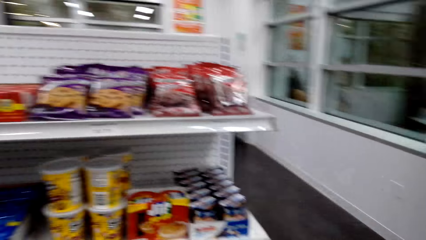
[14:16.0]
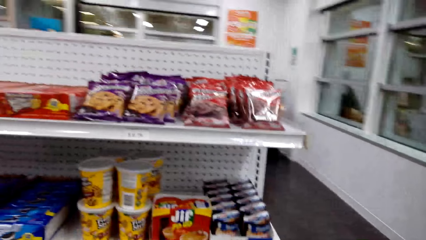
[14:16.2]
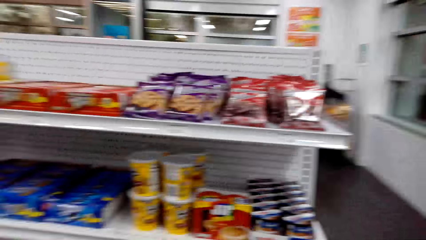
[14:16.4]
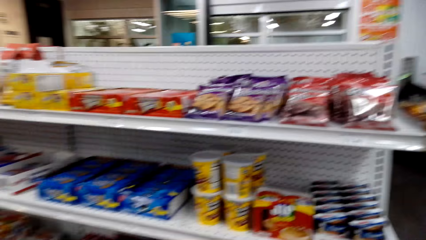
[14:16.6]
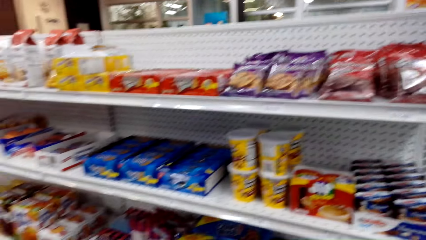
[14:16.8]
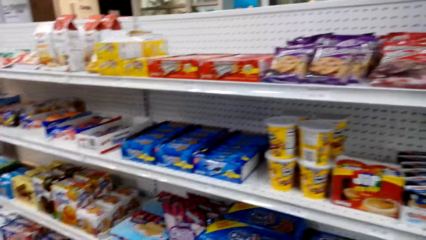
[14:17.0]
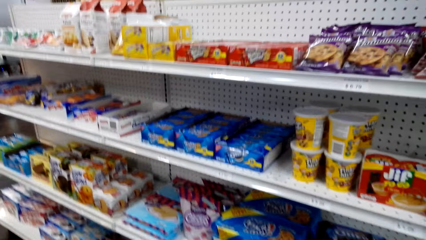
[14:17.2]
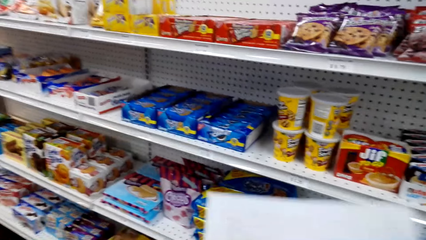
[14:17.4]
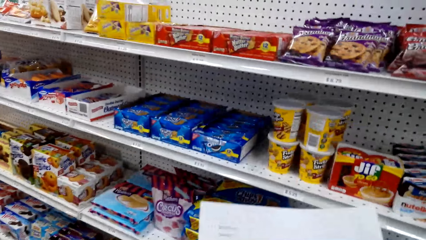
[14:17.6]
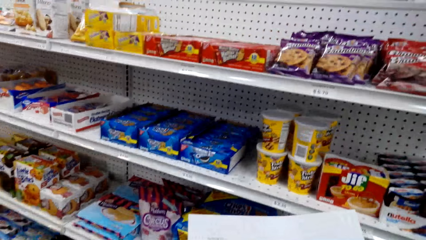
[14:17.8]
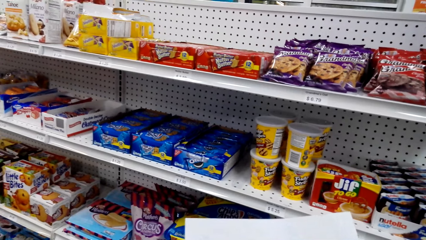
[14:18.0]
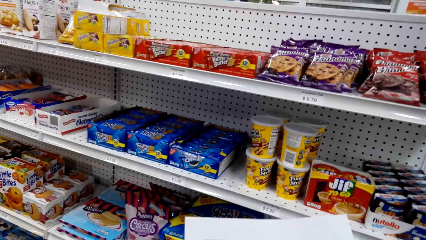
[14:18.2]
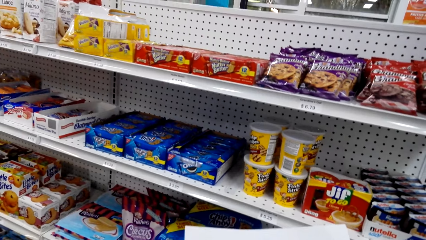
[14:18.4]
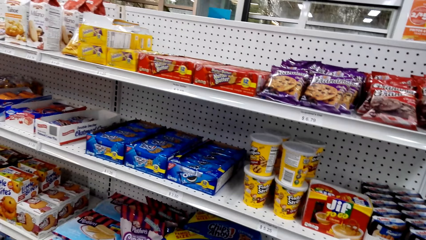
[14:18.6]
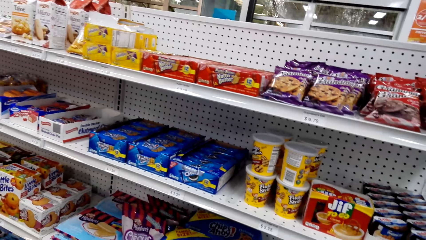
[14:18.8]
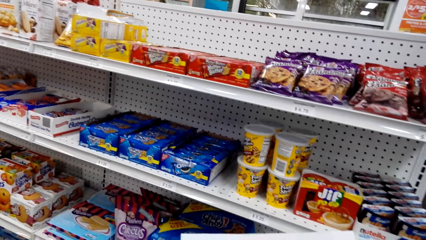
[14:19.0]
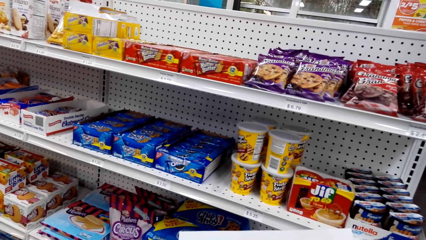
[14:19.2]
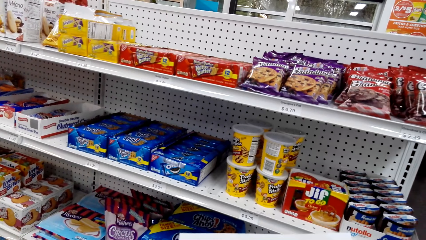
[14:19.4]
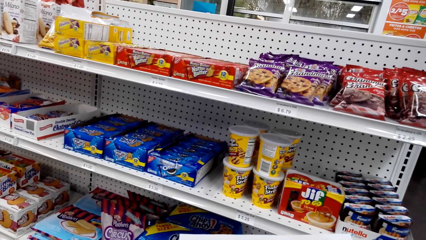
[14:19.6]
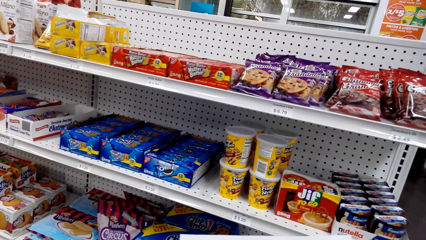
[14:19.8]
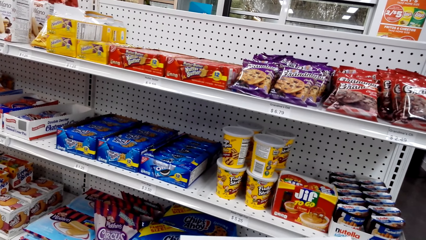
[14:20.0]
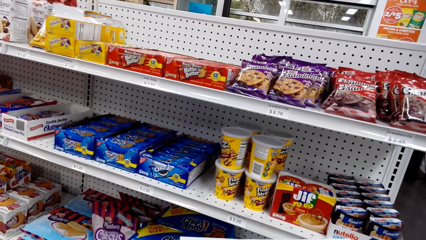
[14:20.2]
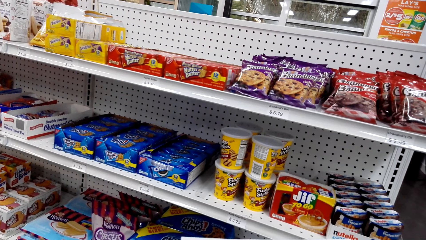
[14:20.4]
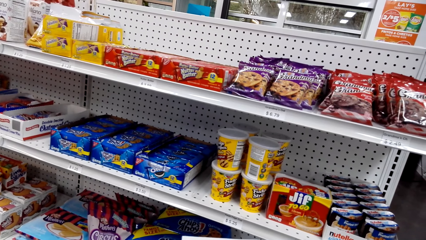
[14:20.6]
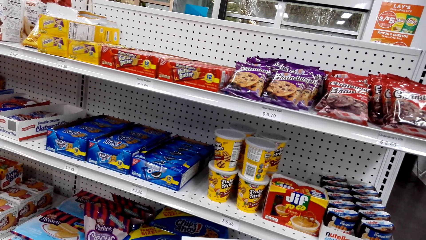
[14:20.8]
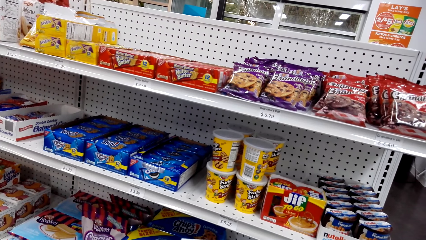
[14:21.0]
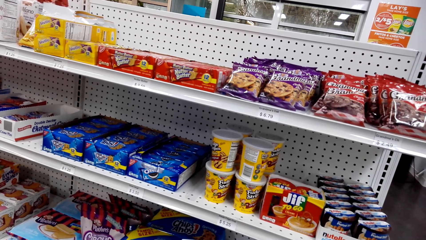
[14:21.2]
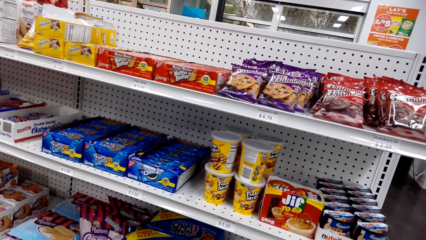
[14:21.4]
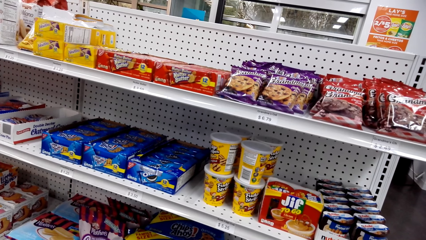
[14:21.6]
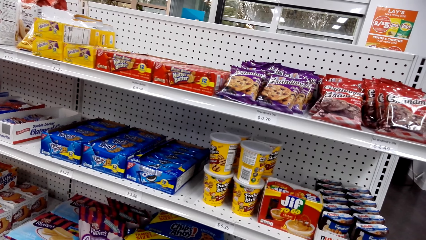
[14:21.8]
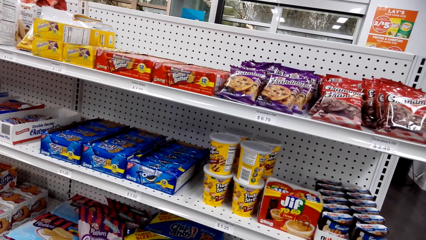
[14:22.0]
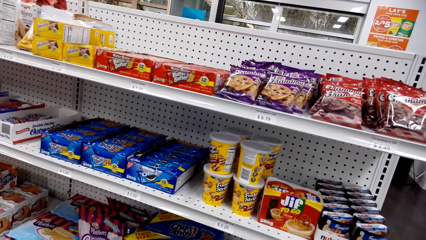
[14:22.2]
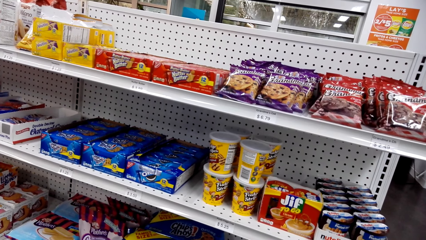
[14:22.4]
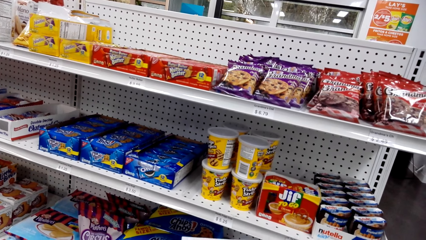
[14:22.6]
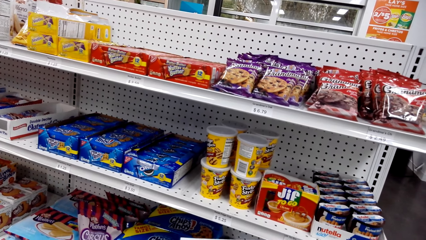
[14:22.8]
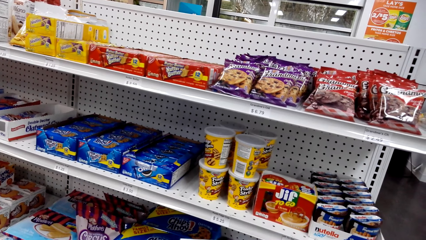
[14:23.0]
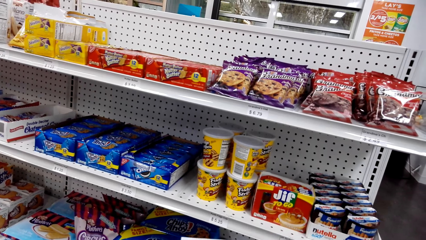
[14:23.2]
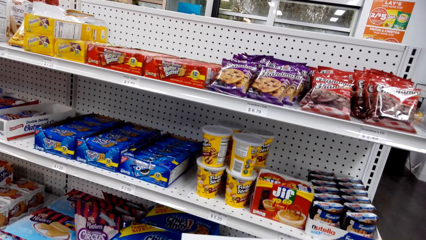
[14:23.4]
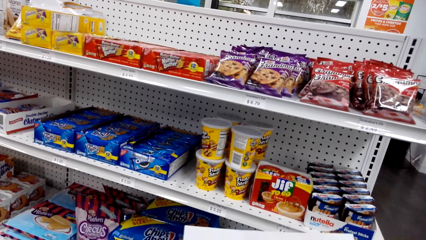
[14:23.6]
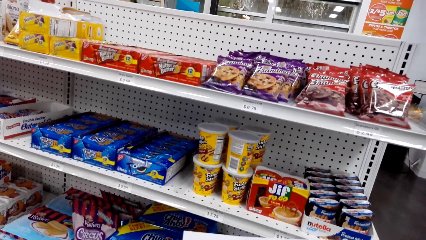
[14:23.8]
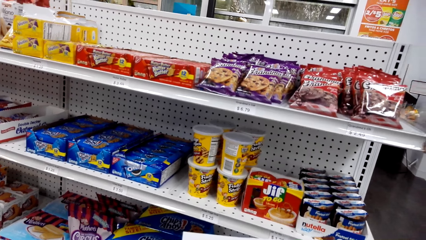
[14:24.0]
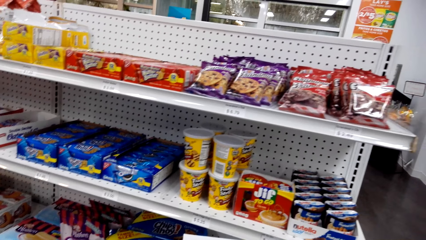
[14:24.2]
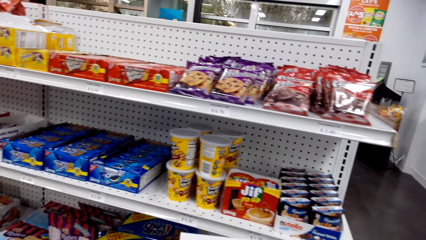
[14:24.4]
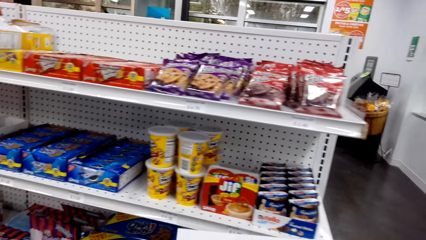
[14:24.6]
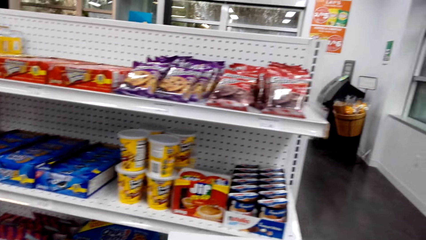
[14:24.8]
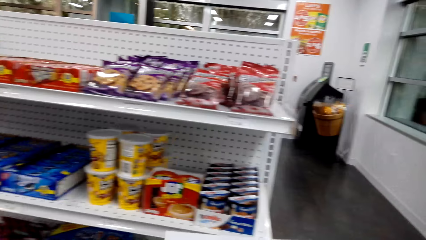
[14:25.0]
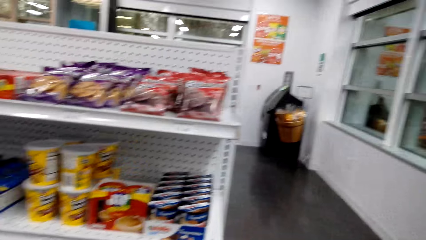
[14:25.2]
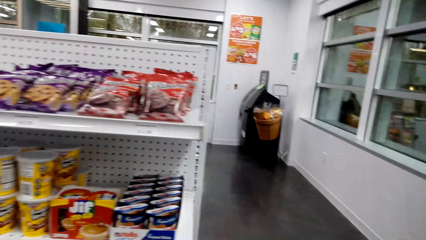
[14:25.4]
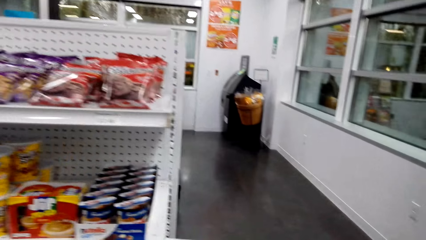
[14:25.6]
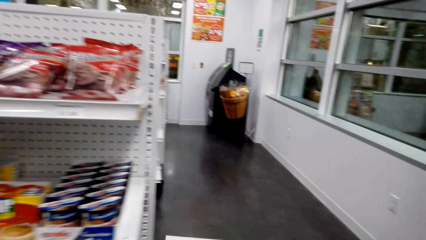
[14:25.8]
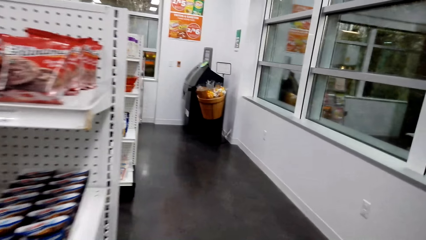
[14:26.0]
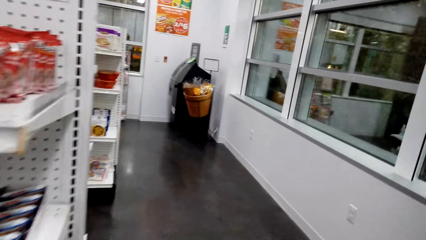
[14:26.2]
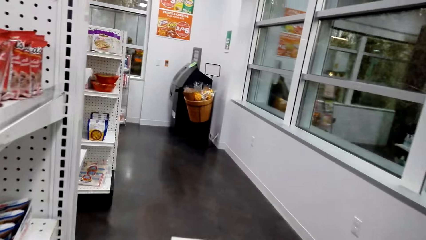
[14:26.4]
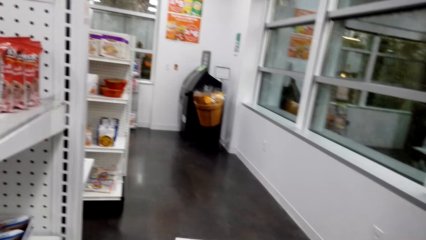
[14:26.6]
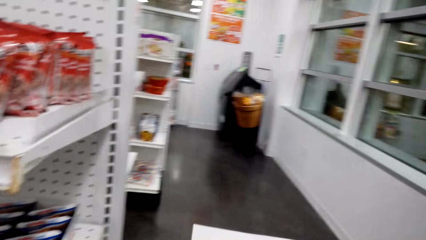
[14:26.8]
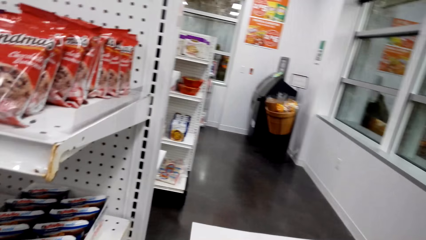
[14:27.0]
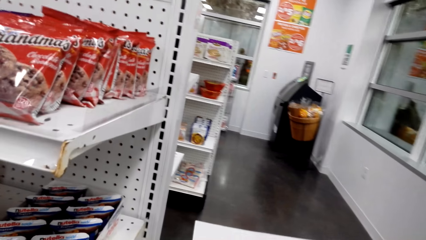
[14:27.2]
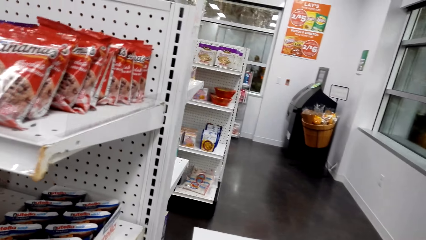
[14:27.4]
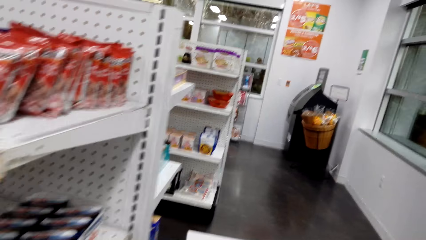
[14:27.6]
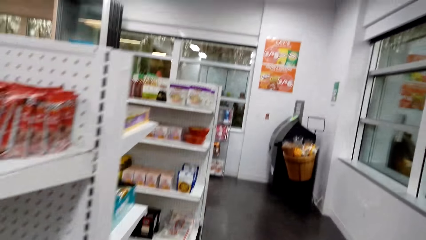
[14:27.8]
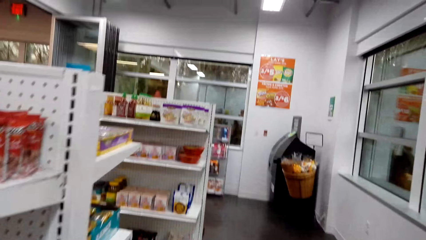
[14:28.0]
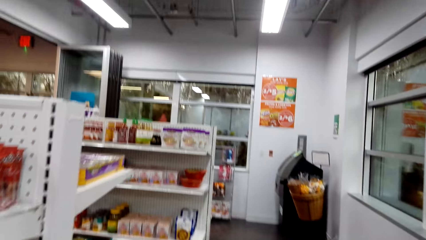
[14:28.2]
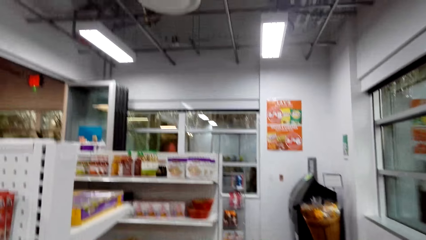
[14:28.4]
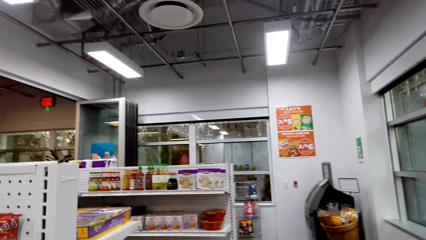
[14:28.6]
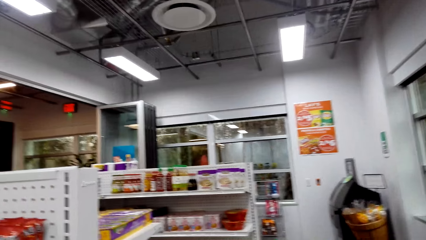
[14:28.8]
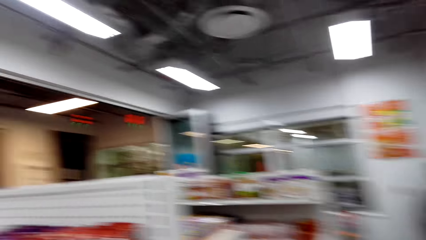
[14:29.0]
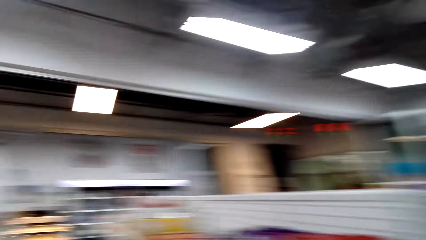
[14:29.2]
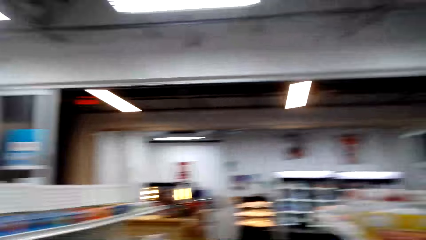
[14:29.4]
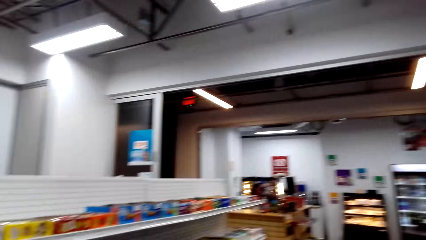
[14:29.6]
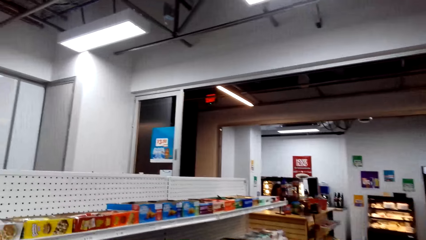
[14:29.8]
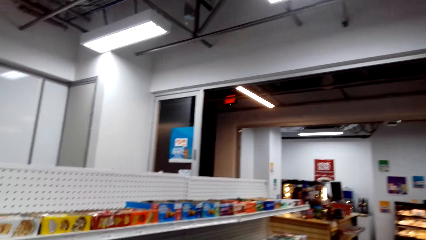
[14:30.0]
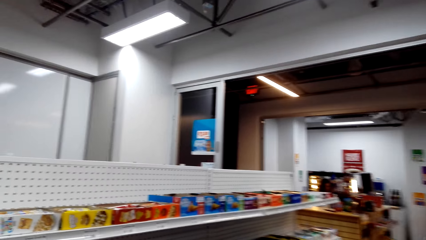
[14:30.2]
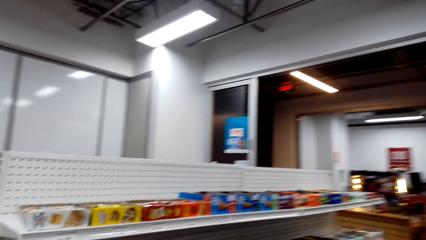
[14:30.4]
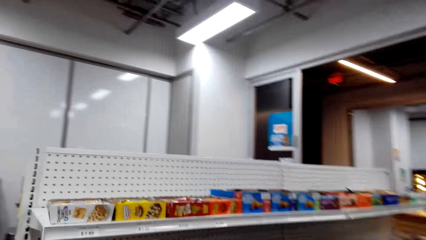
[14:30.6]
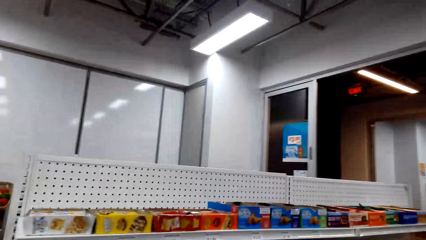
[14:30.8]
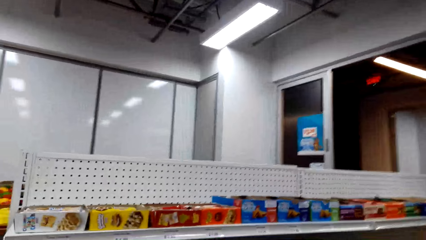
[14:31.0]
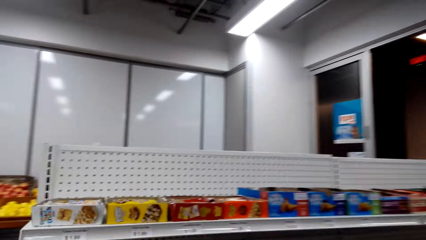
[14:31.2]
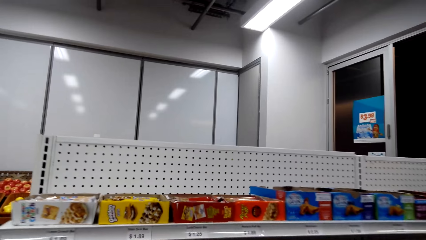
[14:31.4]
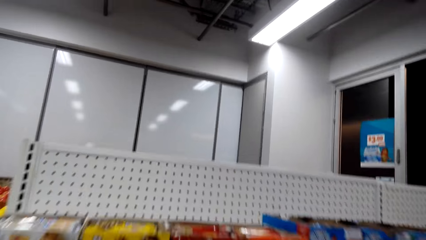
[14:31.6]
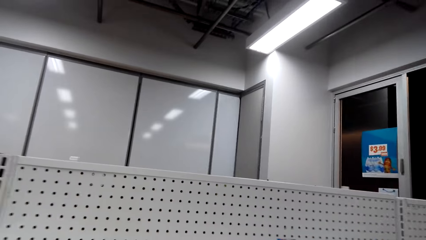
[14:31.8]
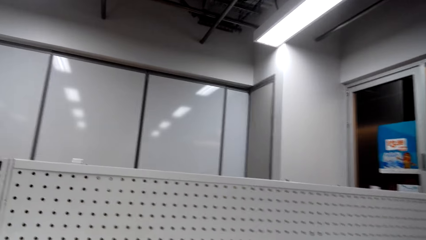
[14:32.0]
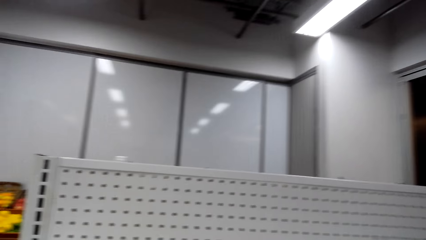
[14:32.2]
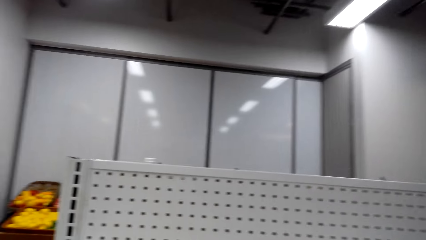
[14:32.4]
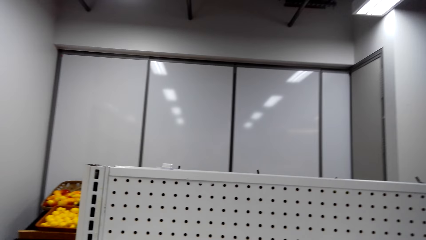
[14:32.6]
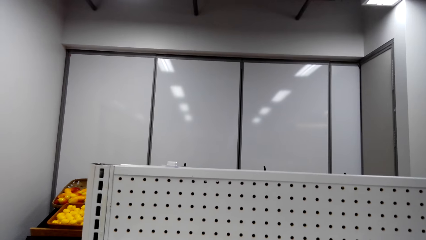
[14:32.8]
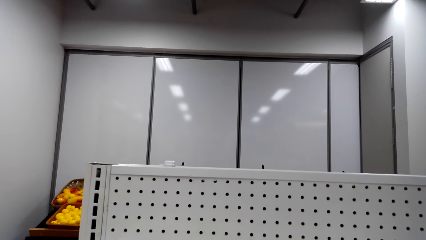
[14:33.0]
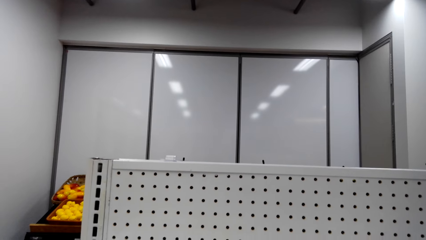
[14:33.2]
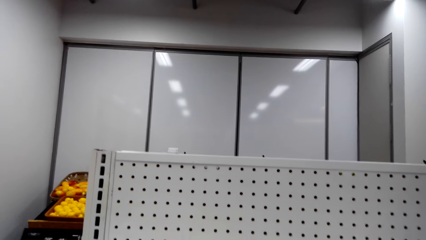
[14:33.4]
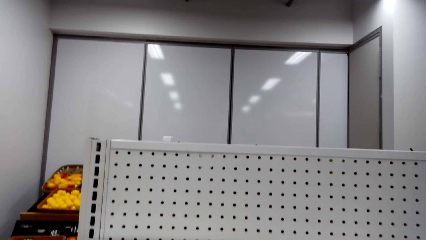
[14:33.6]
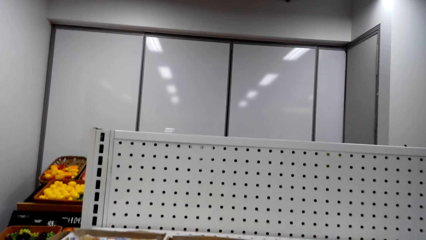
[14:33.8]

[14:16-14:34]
The camera wearer reads the shopping list or piece of paper. They look around a supermarket. They walk around the supermarket. They look at the piece of paper. They walk around the supermarket. They look around the supermarket.
